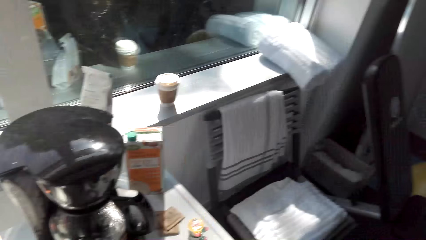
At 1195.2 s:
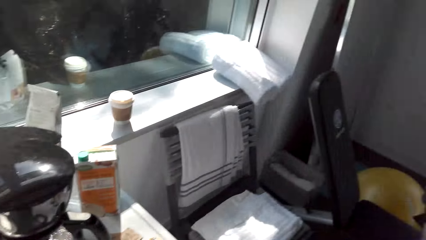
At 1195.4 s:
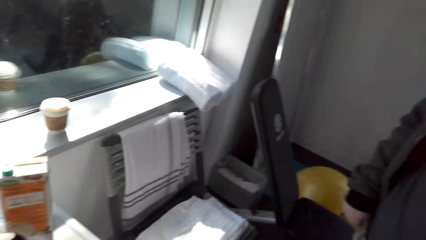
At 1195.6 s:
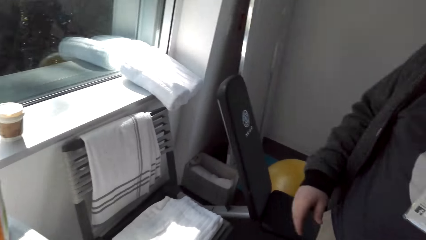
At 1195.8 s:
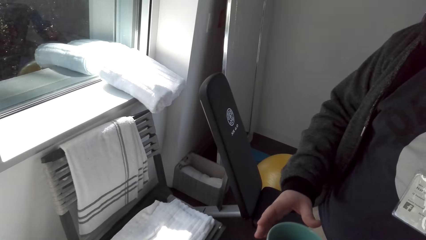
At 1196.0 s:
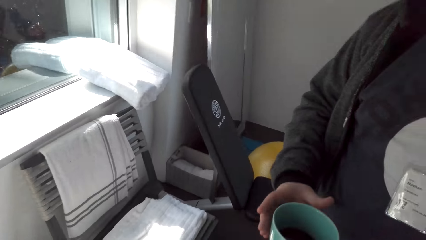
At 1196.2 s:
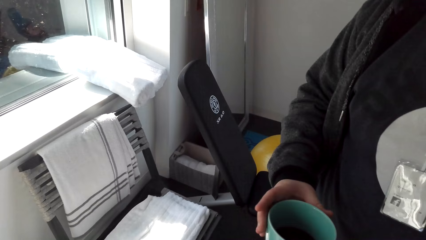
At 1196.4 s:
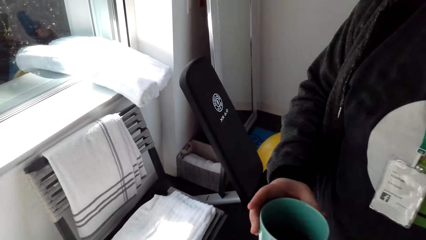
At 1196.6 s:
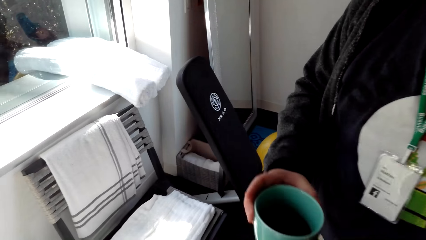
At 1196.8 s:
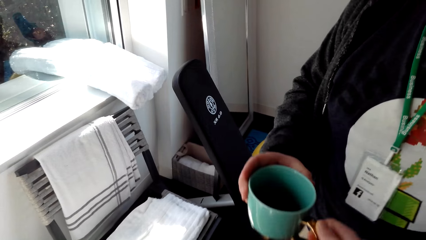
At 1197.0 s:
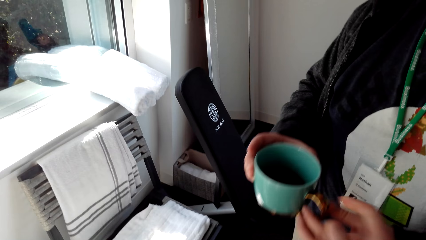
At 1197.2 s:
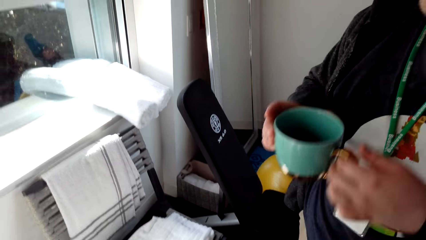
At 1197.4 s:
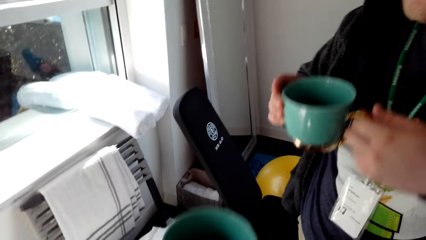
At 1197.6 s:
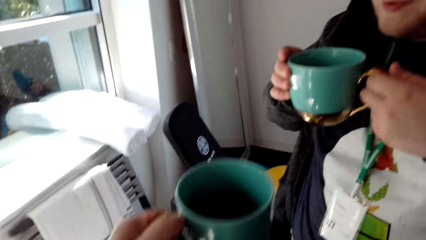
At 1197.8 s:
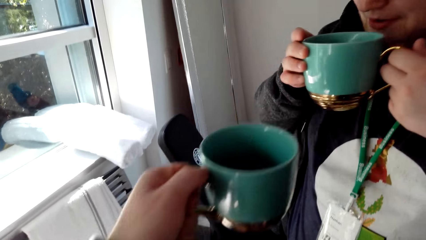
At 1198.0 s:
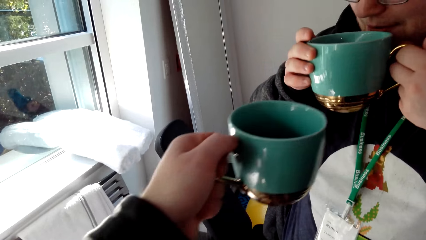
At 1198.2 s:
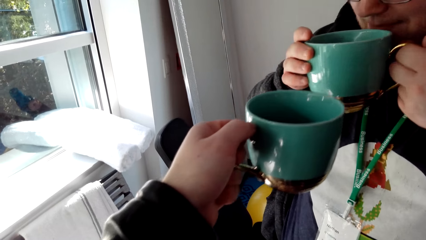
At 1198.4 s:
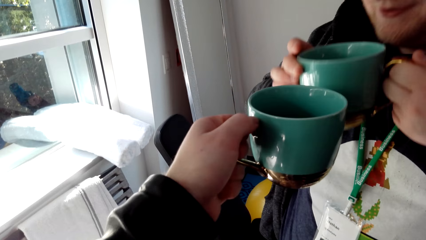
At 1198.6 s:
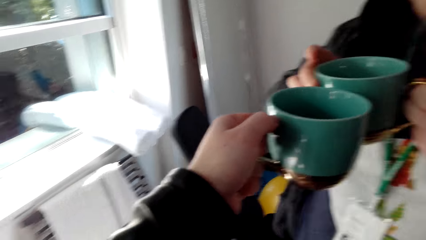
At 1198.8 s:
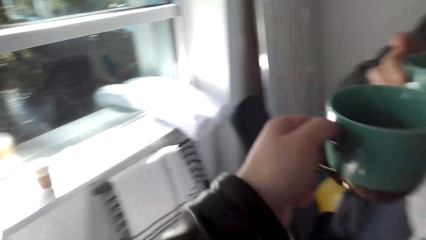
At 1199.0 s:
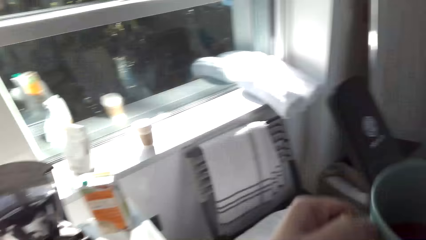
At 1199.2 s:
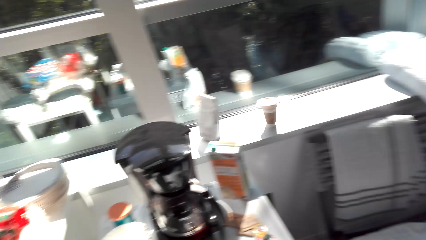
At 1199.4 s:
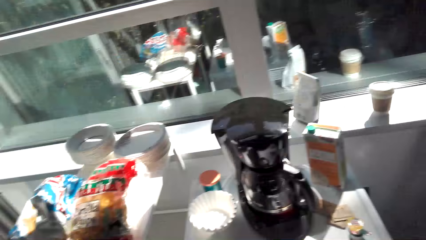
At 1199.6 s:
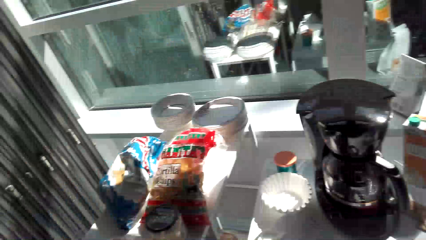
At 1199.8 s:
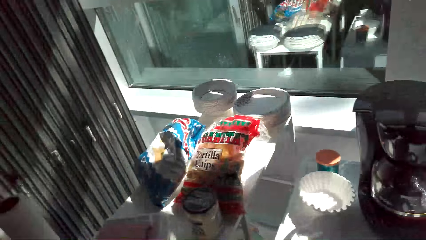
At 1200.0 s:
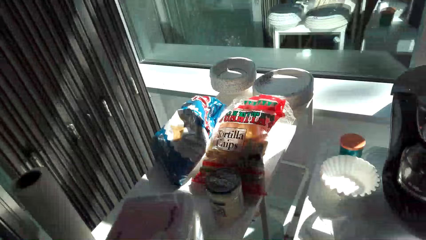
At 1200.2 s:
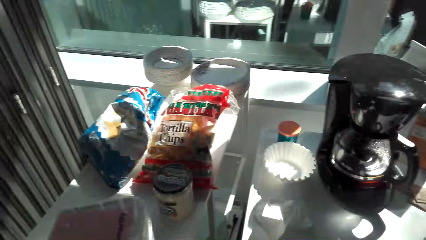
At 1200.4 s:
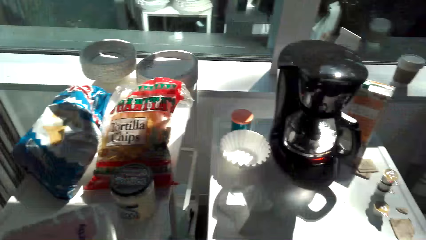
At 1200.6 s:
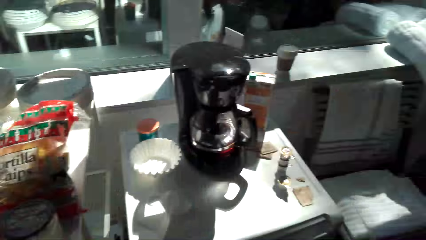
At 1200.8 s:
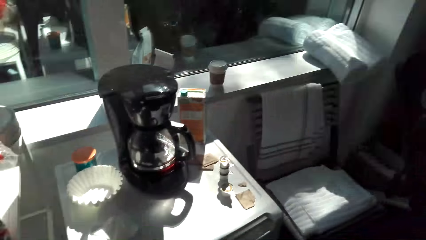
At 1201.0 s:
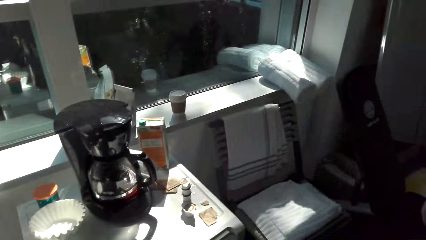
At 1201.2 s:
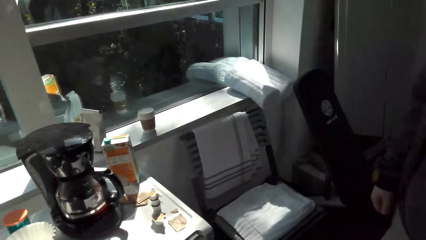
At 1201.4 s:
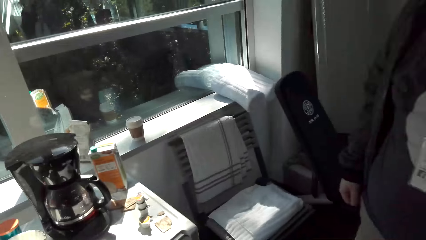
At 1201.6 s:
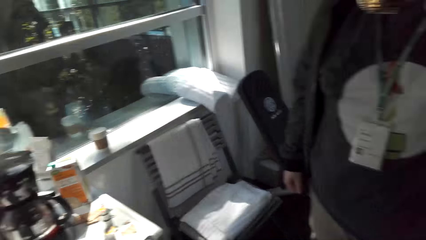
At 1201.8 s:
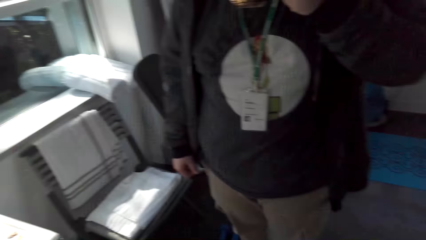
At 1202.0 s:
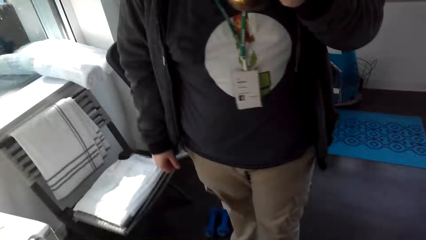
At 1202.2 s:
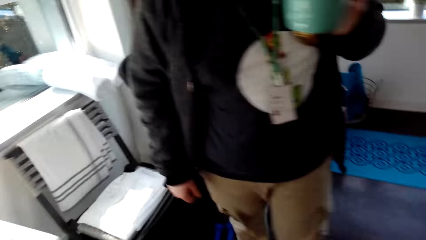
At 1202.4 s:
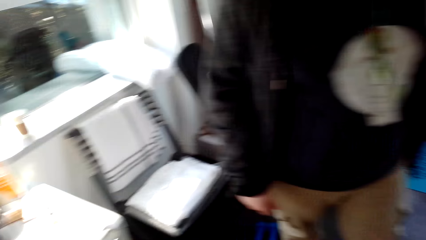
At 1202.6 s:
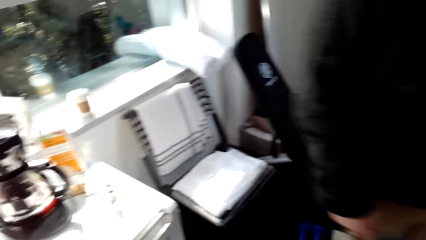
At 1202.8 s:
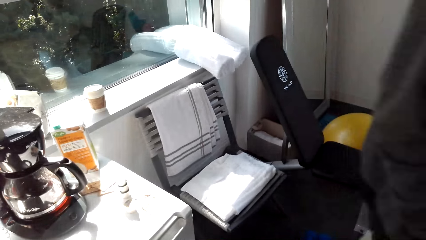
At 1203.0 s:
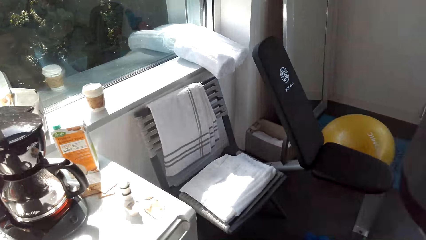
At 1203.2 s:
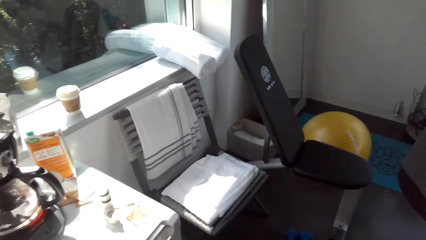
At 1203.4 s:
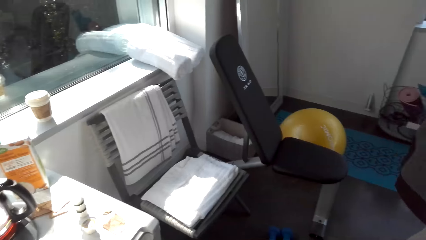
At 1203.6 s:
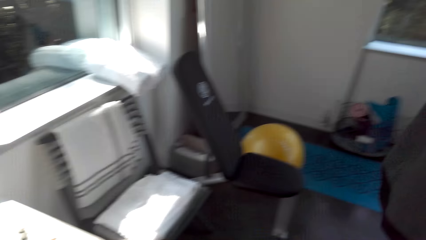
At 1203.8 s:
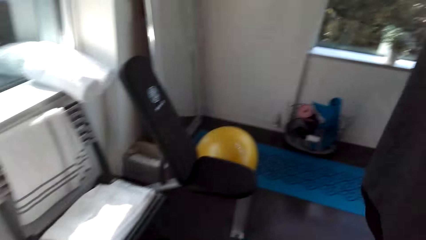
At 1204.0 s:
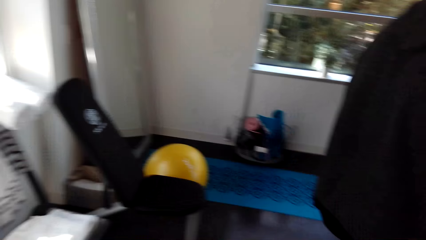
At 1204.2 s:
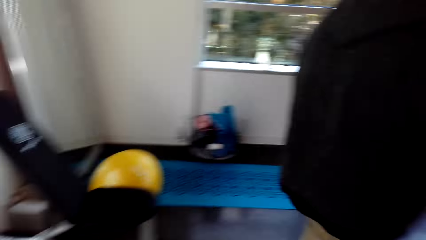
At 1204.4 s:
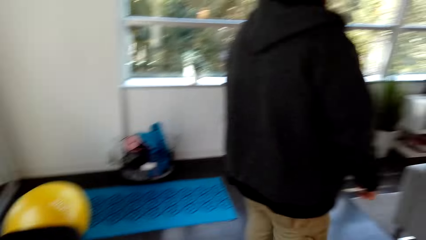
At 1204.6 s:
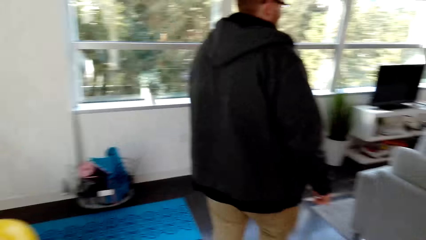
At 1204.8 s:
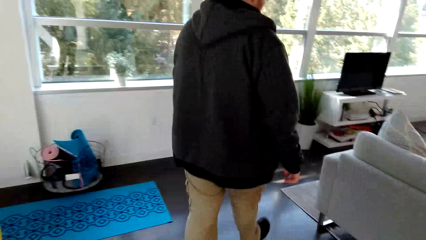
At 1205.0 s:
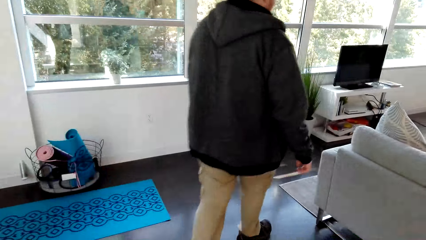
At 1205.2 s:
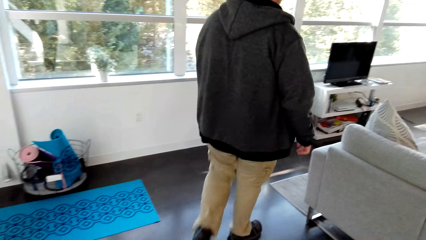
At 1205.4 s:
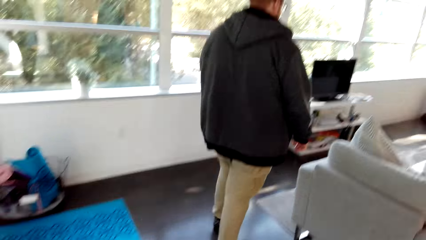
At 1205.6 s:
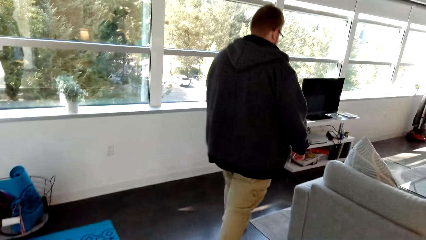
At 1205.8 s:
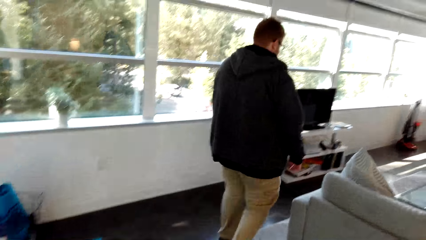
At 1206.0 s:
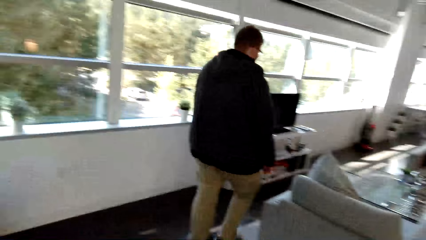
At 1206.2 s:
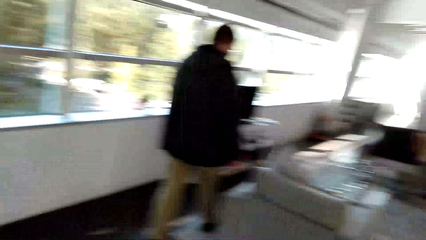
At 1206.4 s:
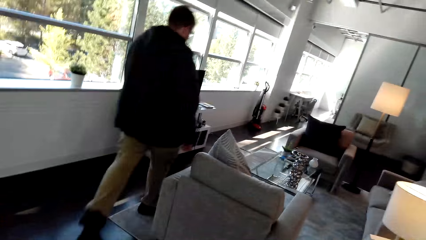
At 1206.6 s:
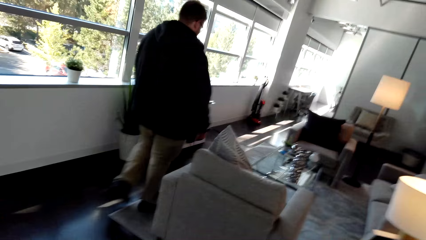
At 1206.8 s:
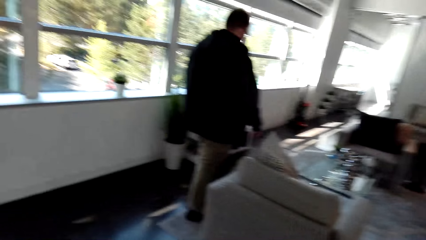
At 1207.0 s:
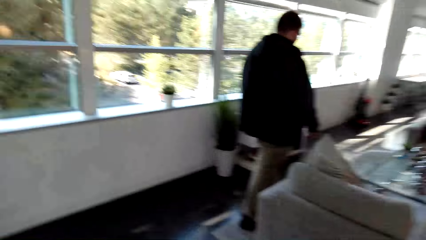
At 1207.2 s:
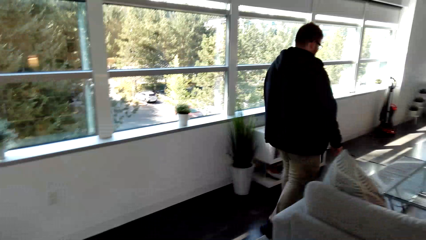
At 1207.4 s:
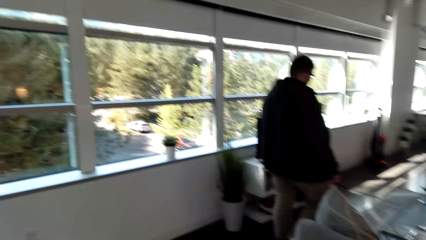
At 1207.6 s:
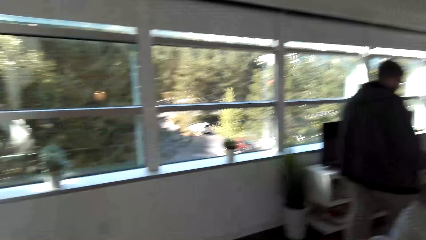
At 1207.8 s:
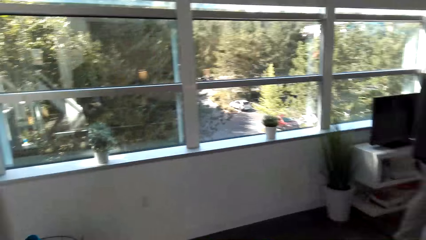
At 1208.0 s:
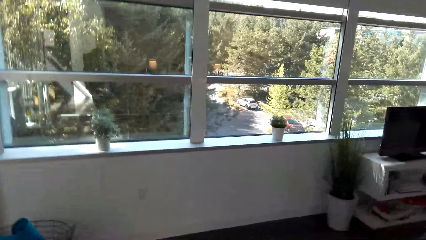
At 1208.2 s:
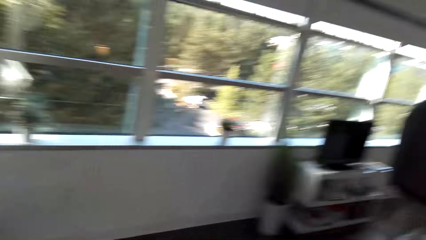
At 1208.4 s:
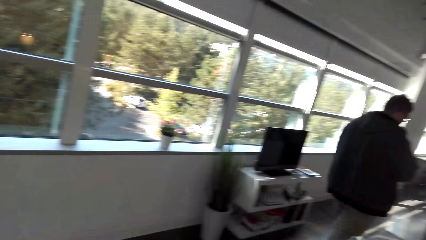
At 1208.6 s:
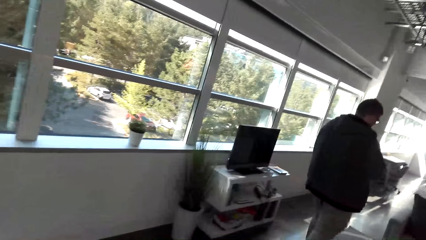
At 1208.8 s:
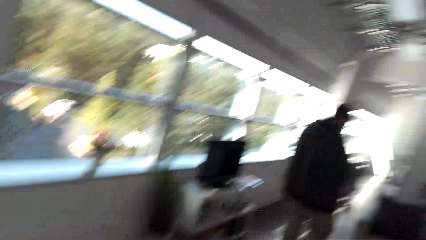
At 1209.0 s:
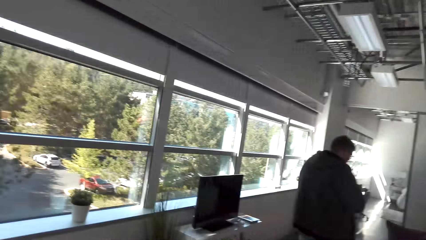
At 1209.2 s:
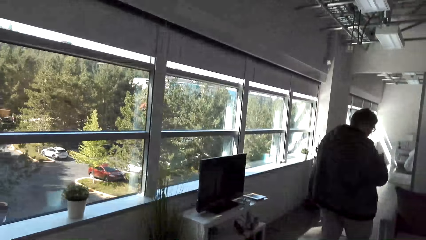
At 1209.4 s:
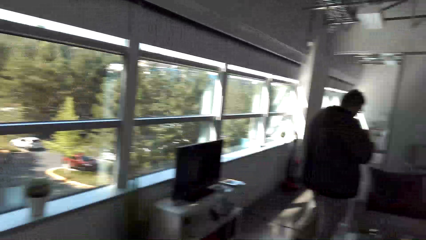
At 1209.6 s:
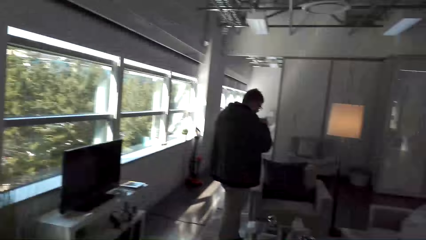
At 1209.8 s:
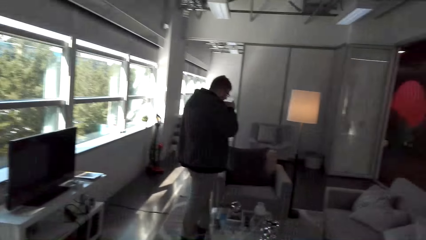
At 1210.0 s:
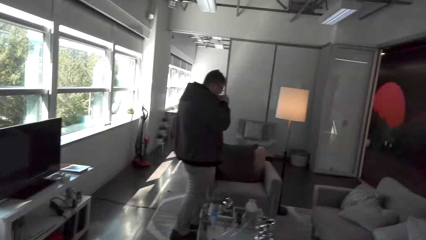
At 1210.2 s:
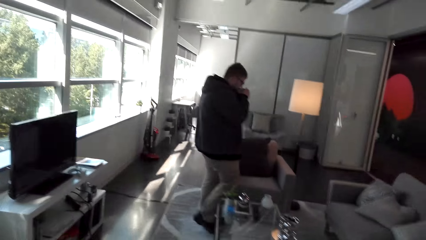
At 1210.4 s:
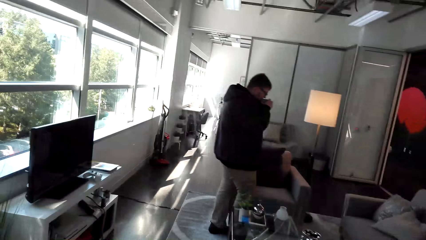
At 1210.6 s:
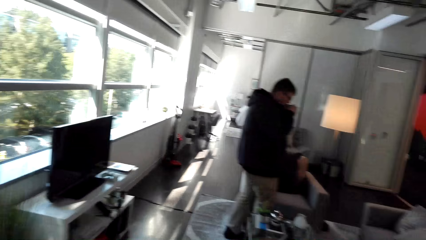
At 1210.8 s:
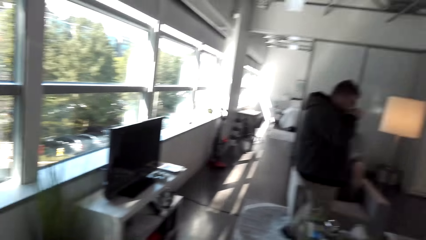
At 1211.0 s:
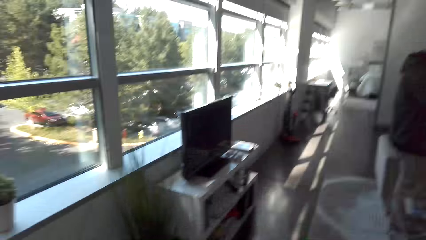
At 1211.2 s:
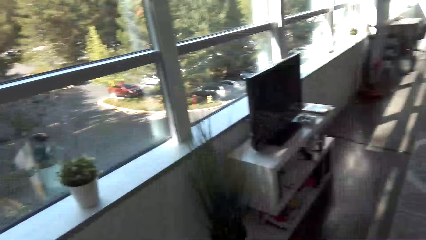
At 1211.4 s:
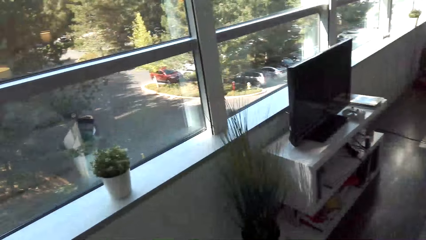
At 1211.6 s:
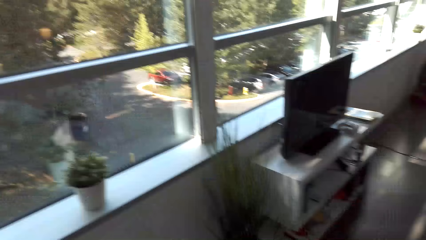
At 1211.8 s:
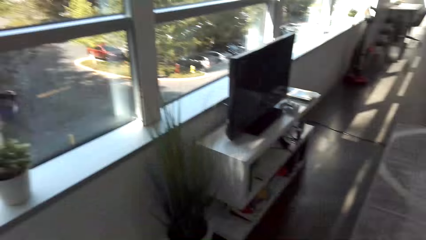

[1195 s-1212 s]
The camera wearer looks around. They give a cup of coffee to a man. The man touches the cup. The man takes the cup of coffee from the camera wearer. The camera wearer cheers with the man. The man drinks the juice. The camera wearer moves the cup. They look around. The man drinks the juice. The man walks to the sitting area.
